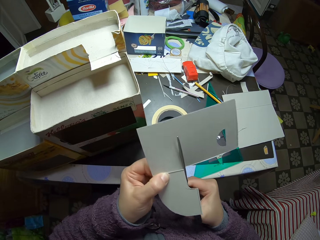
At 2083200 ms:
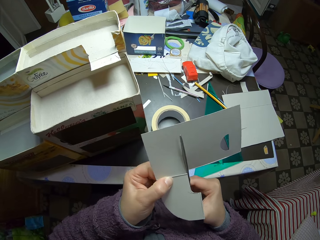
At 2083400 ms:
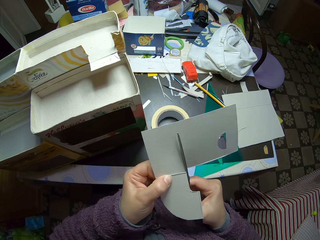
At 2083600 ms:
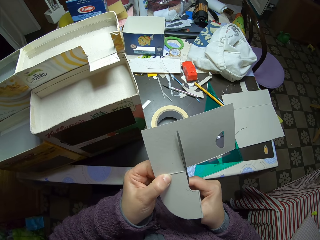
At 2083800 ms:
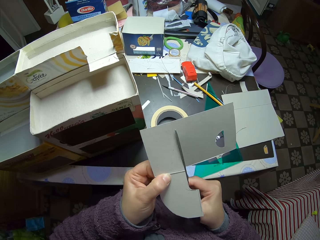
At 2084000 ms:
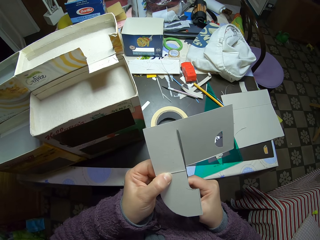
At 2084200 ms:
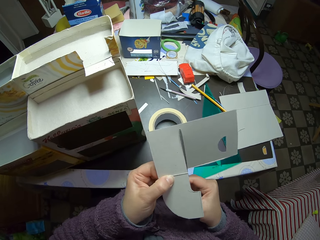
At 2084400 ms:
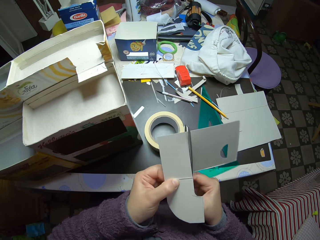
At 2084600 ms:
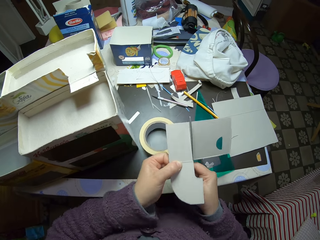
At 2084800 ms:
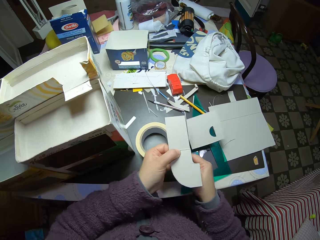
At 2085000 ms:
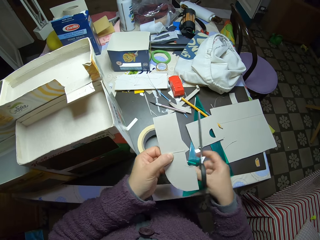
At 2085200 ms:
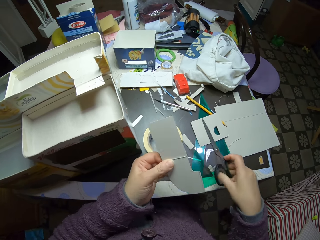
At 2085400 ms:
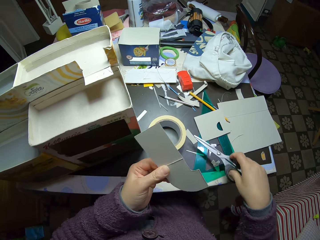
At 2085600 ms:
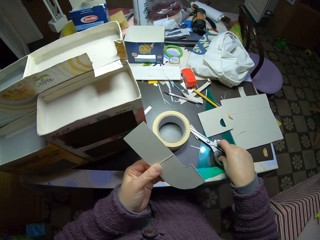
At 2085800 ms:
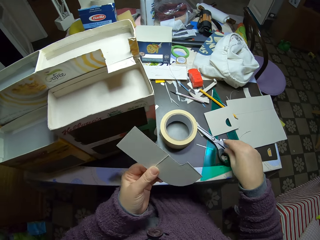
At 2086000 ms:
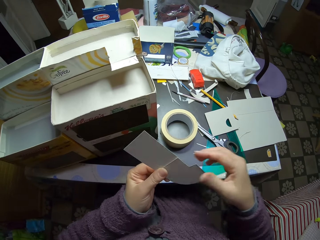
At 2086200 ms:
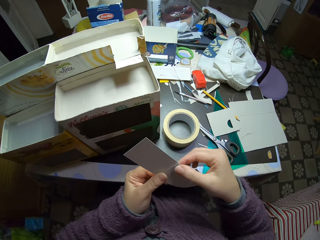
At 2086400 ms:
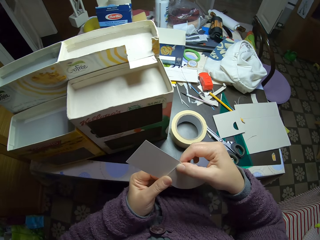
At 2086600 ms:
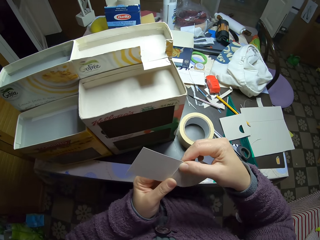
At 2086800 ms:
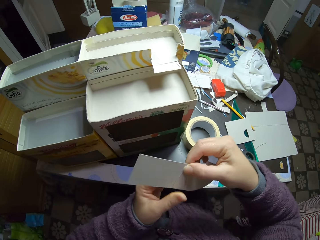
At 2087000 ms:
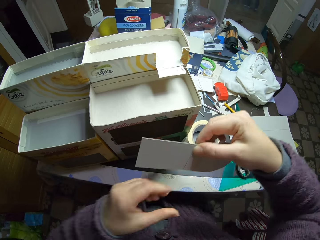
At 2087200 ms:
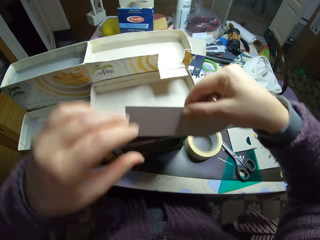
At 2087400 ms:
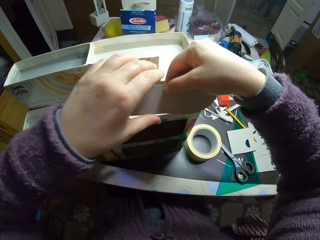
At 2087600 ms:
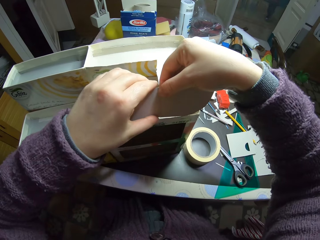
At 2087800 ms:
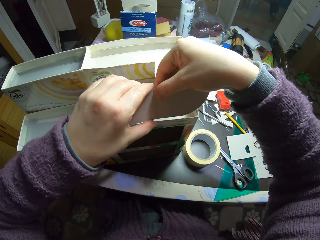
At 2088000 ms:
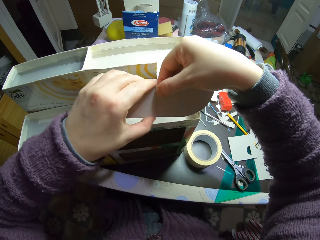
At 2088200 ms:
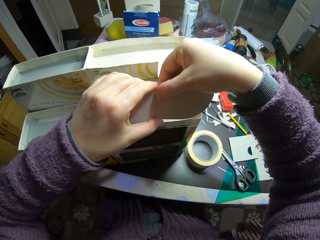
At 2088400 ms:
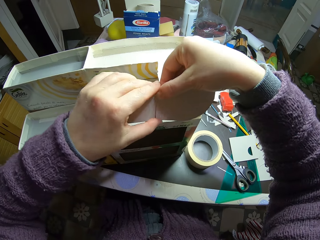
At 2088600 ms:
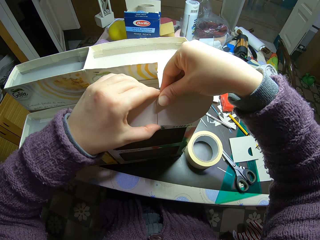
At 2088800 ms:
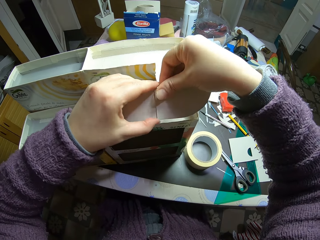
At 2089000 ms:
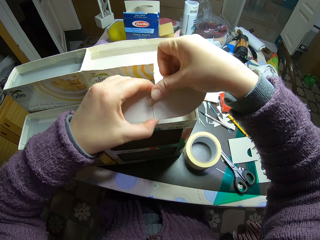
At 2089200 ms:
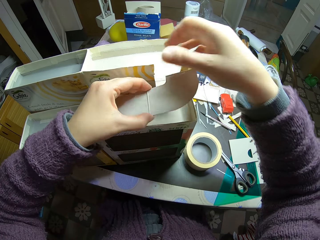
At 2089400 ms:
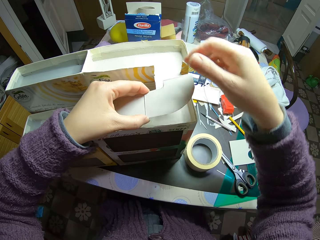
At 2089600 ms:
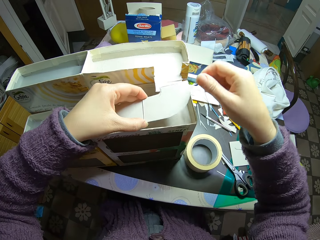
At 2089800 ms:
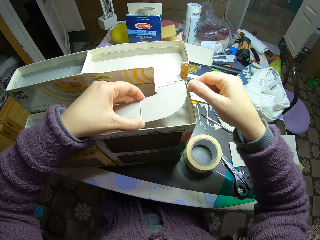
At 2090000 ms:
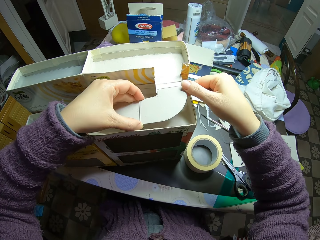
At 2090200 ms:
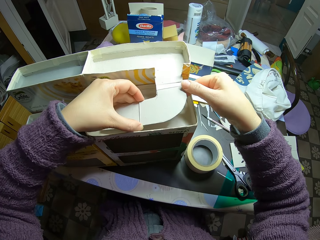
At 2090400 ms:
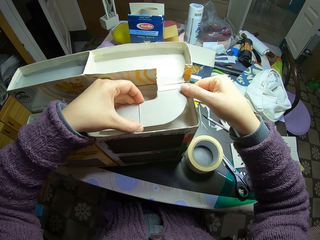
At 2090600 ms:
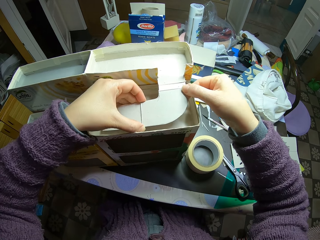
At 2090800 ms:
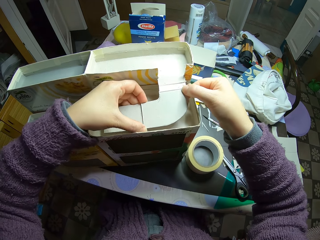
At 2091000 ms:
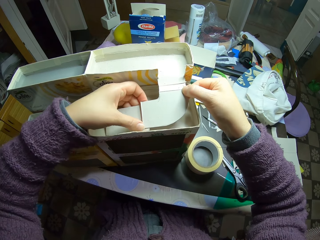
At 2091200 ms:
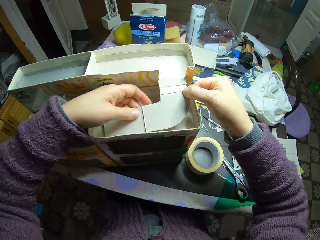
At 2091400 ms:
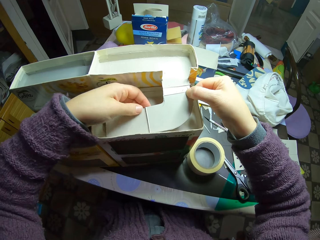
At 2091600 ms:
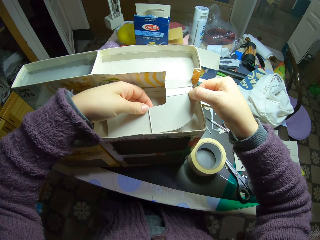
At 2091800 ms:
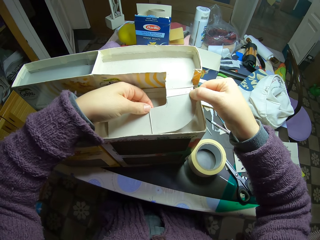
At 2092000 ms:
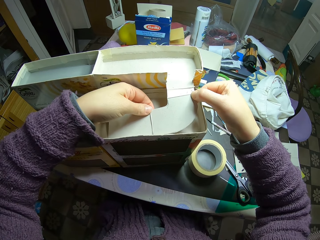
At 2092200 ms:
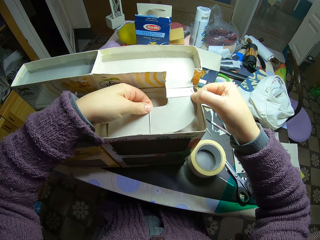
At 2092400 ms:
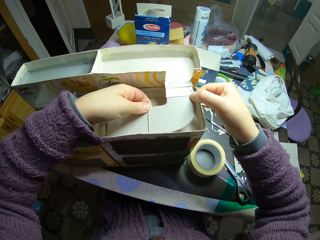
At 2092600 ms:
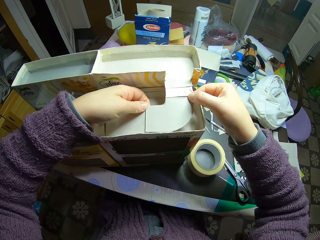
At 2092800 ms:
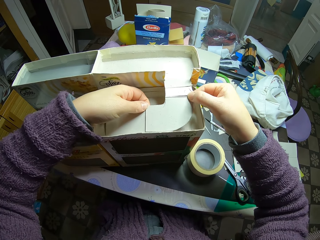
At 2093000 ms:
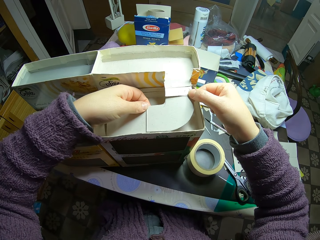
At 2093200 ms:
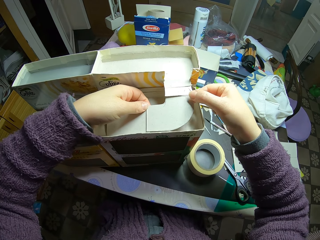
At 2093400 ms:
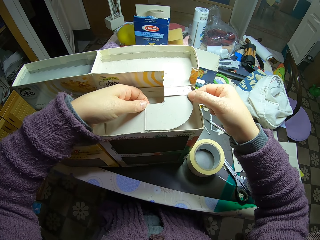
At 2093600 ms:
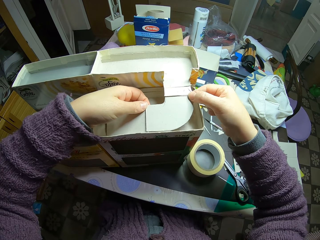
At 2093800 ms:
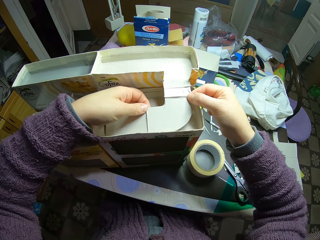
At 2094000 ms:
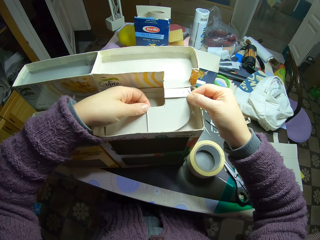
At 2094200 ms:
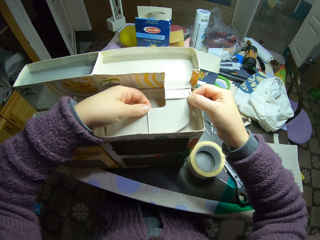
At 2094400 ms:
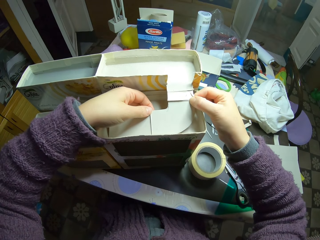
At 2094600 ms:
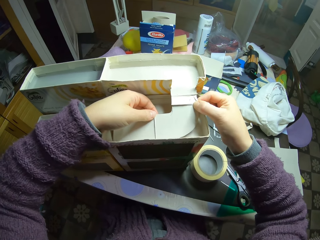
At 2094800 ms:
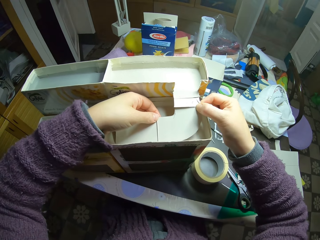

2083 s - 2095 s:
The camera wearer puts the paper on the table. They put the scissors on the table. They pass the model pieces to the right hand. They pass the model pieces to the left hand. They size the piece of carton in the carton box. They connect the model pieces to the model.

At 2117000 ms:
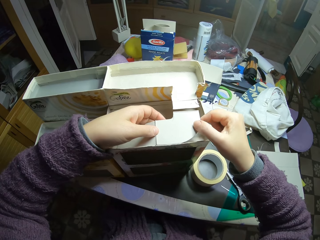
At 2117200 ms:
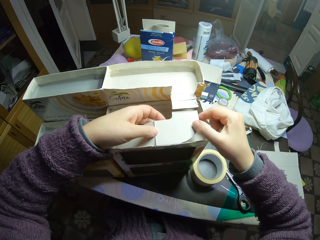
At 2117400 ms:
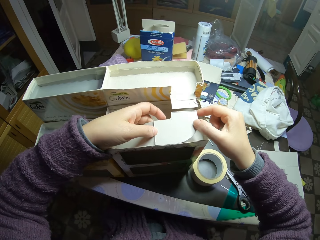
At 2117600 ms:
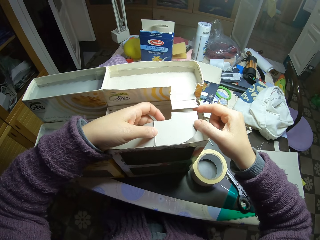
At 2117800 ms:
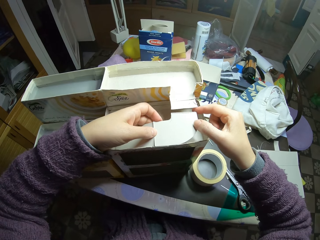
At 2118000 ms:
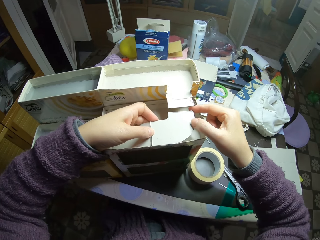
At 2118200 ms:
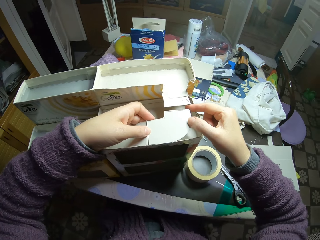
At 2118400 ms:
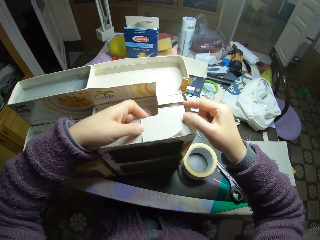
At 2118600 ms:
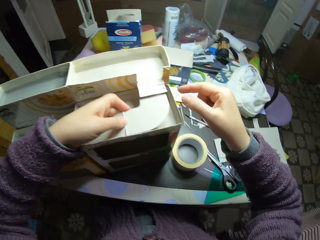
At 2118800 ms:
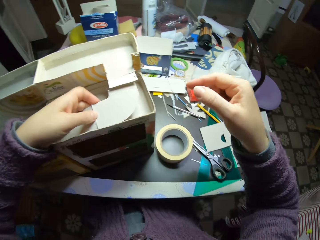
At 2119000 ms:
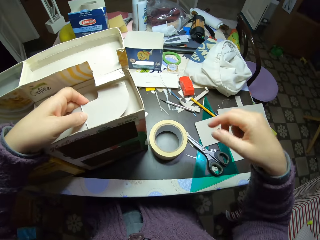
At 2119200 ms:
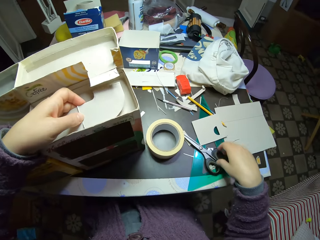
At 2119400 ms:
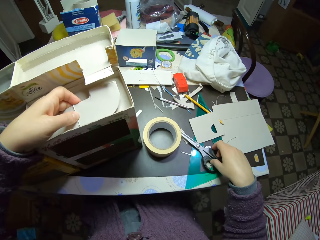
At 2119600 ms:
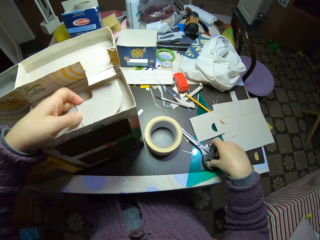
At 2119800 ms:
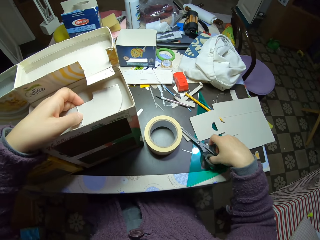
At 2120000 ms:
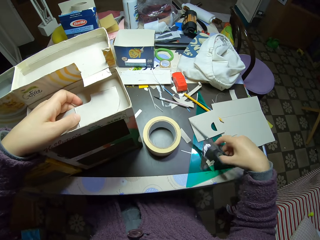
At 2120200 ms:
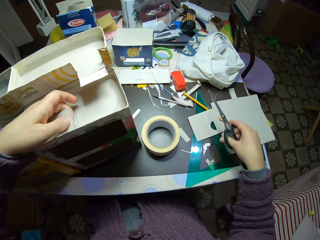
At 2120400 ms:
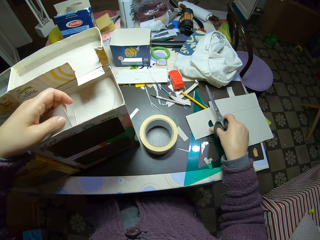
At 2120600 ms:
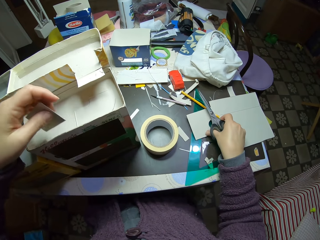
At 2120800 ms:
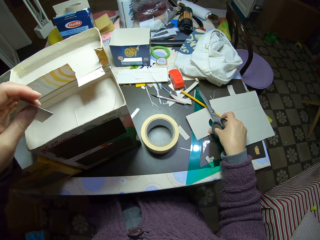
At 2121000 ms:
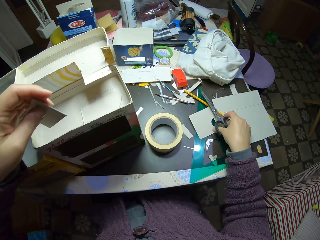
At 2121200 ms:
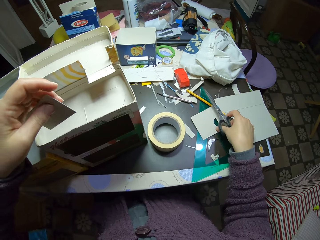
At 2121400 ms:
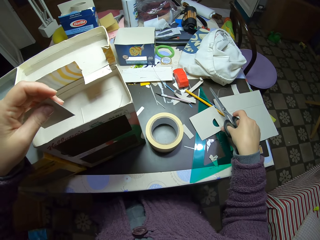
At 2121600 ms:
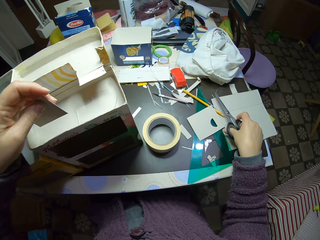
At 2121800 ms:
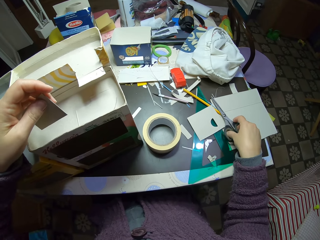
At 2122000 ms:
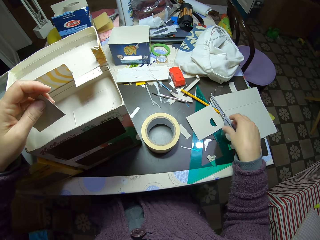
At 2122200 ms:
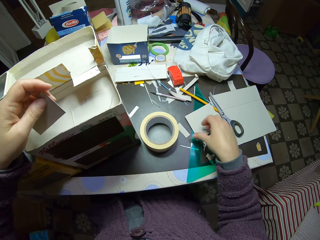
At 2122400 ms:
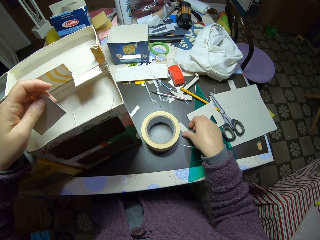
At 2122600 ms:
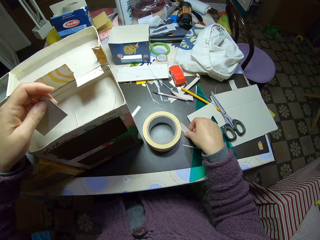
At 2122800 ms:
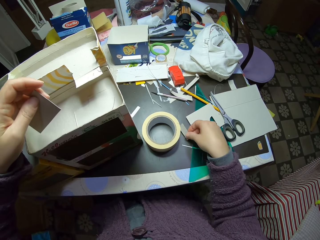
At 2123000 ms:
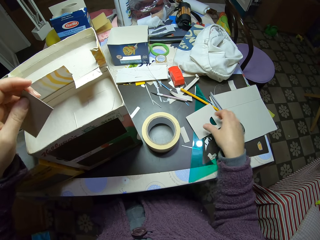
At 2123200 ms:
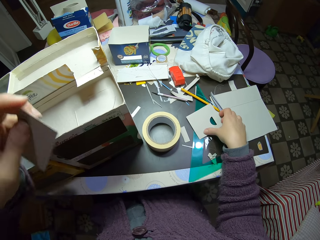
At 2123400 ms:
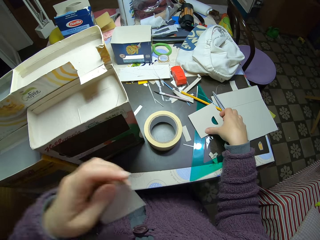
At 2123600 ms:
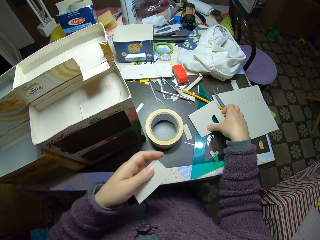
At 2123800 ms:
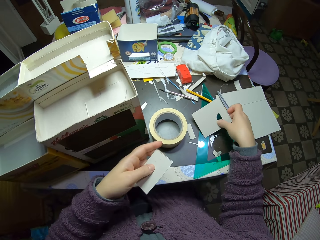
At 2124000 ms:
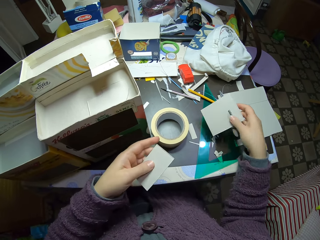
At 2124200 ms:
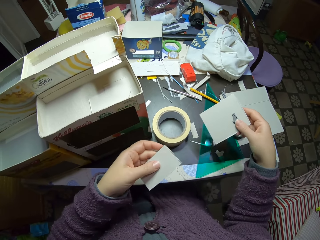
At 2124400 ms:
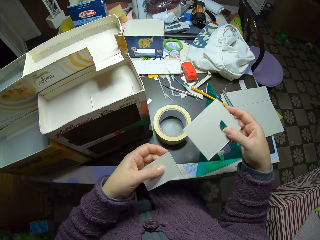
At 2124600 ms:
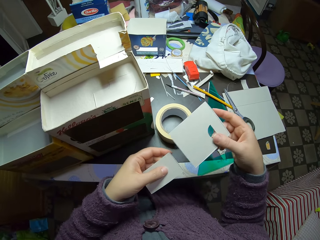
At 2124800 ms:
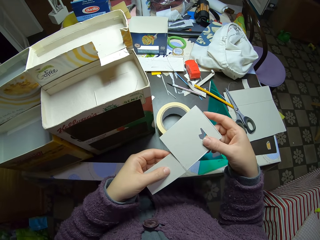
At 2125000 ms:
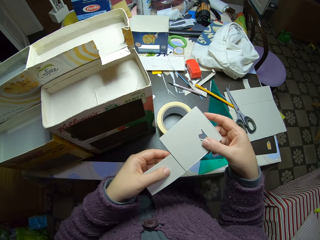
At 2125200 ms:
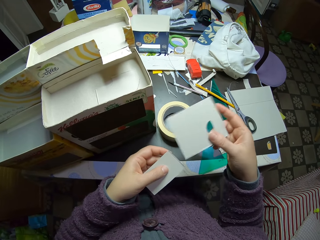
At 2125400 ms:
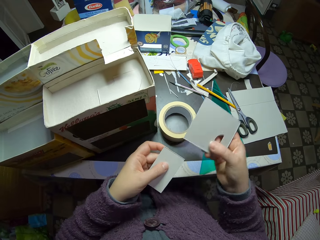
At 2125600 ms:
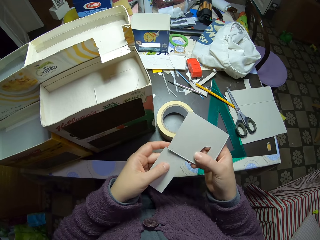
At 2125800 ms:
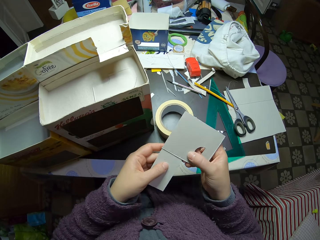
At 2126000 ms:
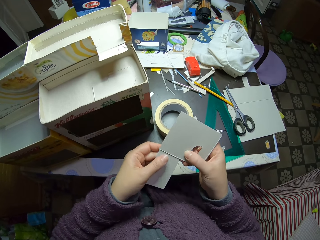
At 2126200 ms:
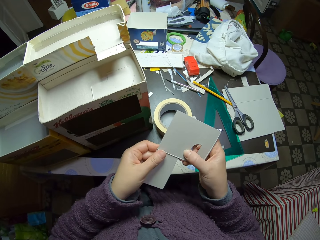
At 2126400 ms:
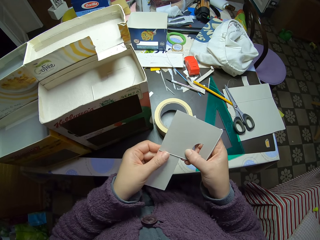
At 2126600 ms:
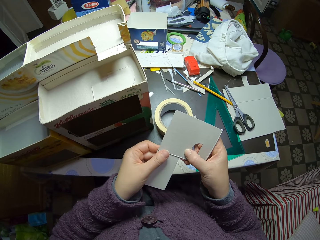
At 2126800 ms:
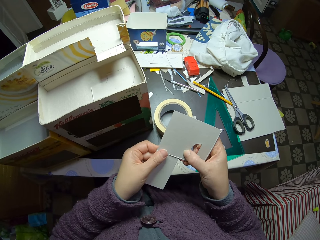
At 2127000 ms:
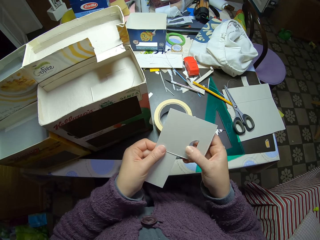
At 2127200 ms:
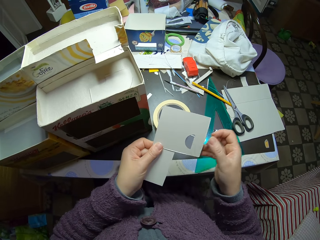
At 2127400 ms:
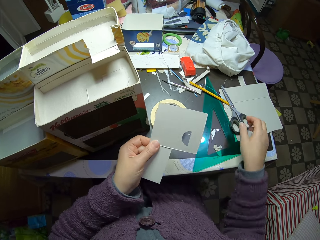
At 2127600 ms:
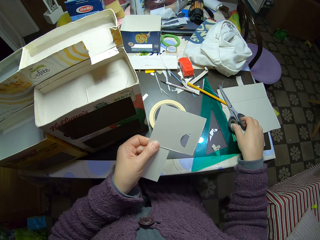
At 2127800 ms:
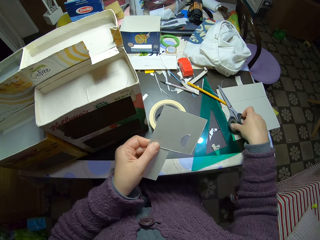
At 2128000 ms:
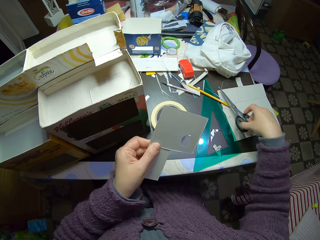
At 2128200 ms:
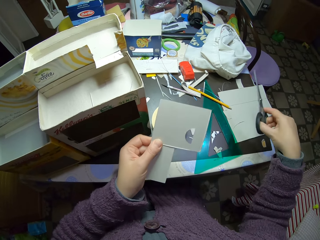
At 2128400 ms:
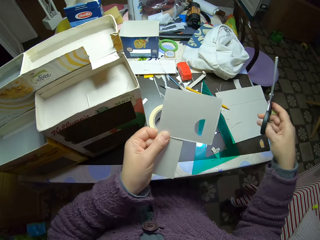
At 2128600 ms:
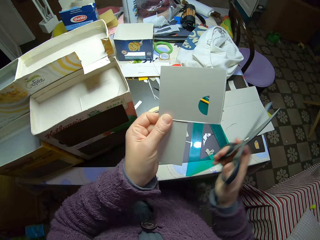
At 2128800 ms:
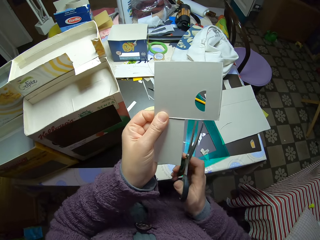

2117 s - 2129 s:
The camera wearer picks the scissors on the table. He drops the model piece in the model. He touches the paper. He puts the scissors on the table. He moves the model piece. He picks a piece of carton or model piece on the table with his right hand. He joins the carton in his left with the one in his right. He turns the model piece. He looks at the model pieces. He picks the scissors on the table. He lifts the hand.
